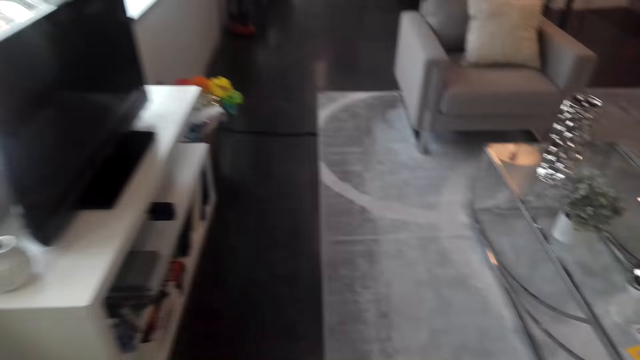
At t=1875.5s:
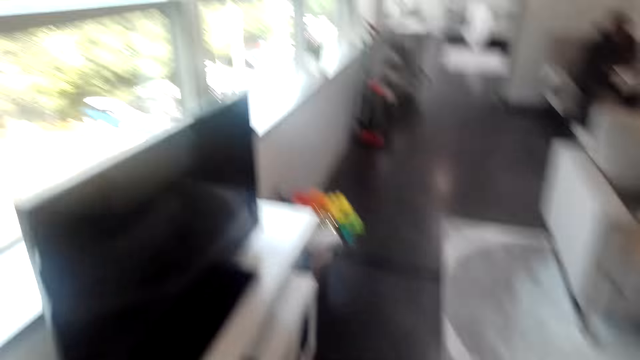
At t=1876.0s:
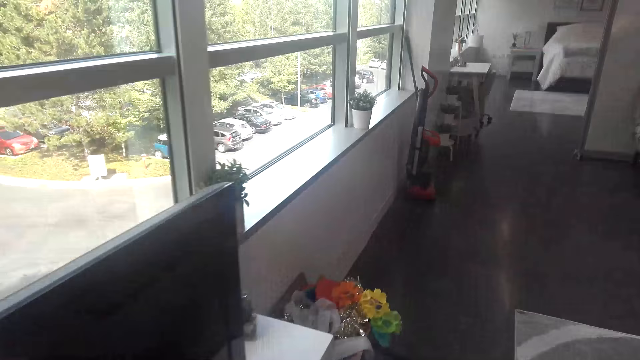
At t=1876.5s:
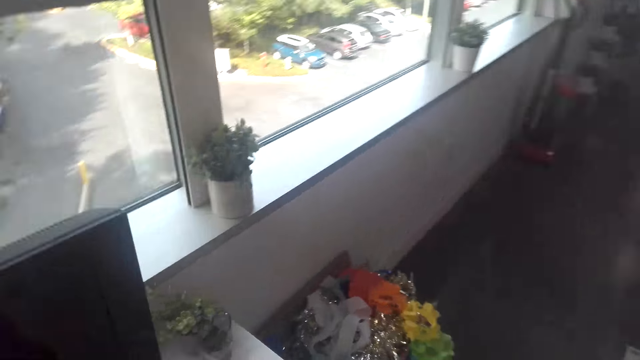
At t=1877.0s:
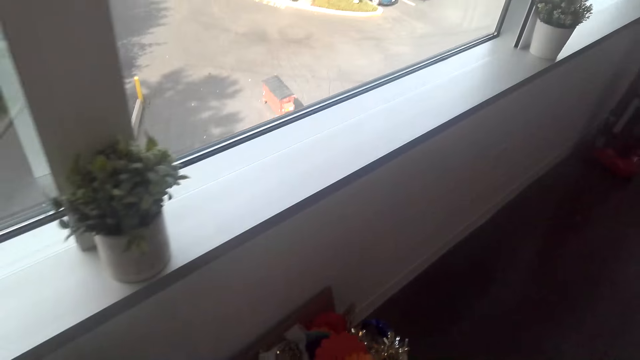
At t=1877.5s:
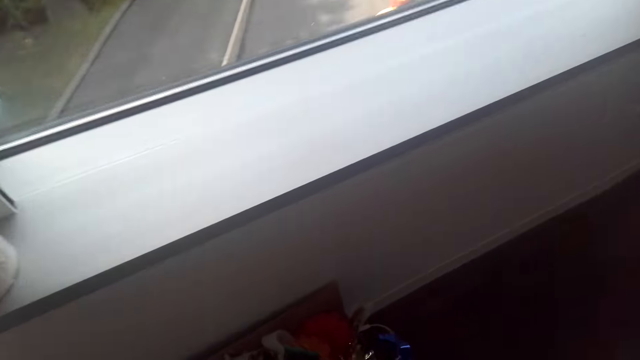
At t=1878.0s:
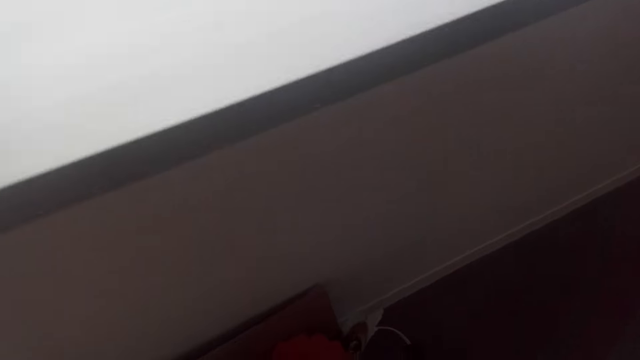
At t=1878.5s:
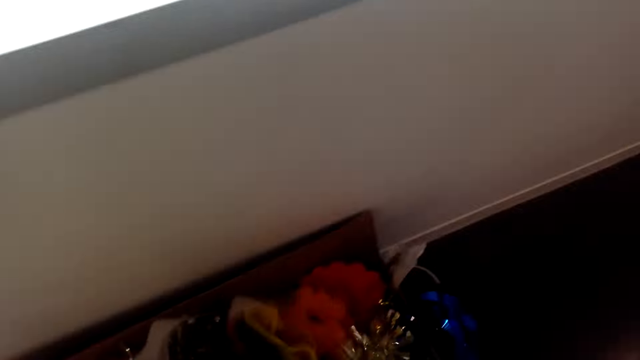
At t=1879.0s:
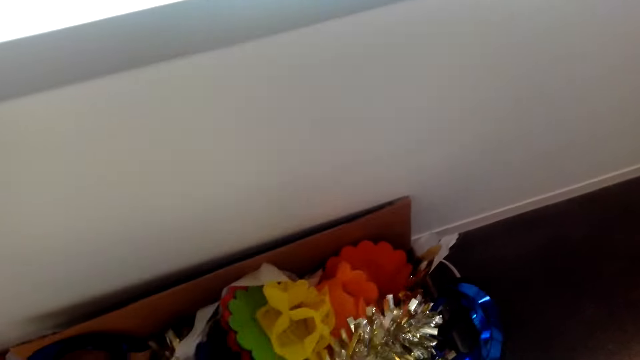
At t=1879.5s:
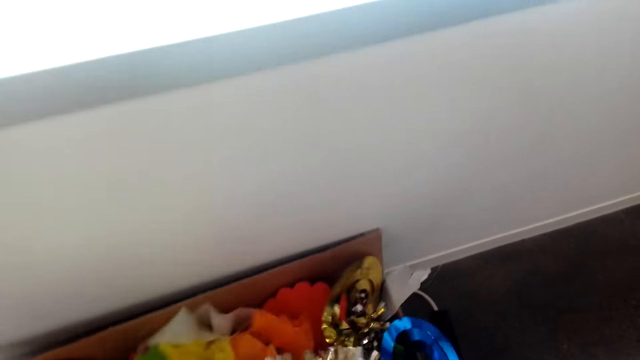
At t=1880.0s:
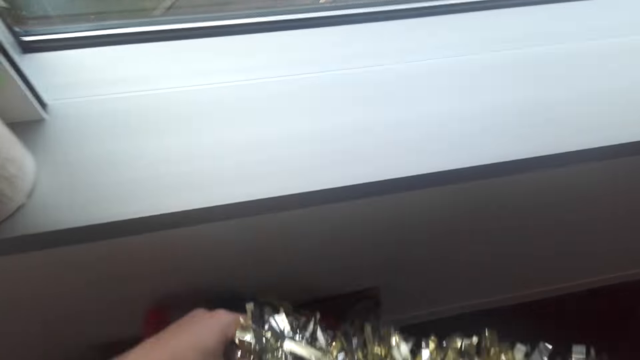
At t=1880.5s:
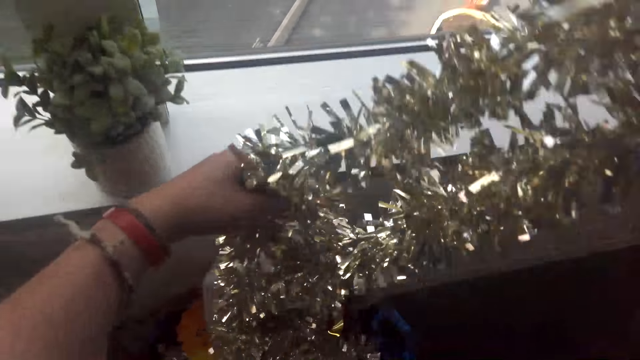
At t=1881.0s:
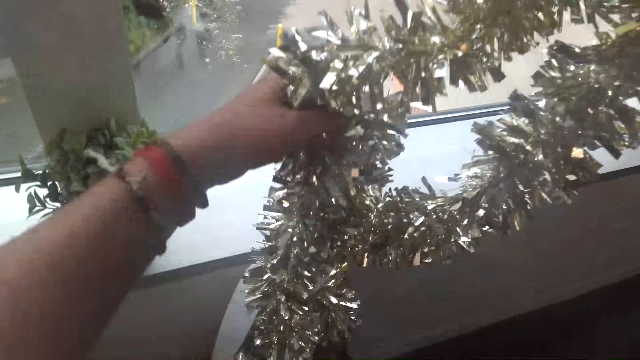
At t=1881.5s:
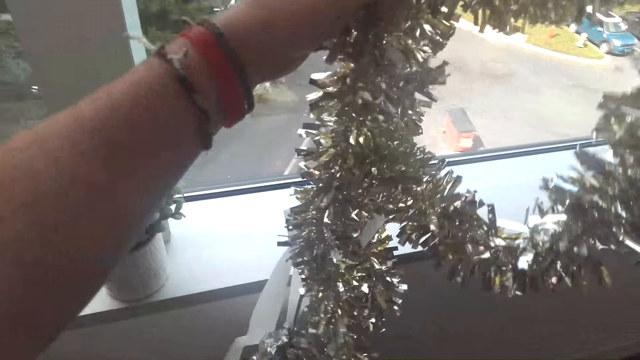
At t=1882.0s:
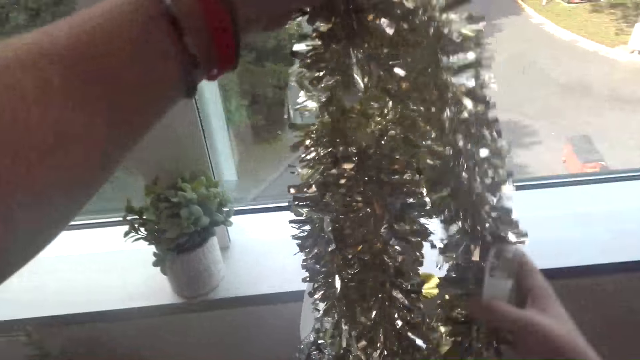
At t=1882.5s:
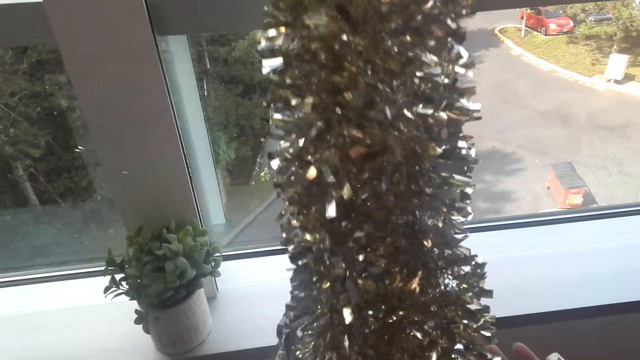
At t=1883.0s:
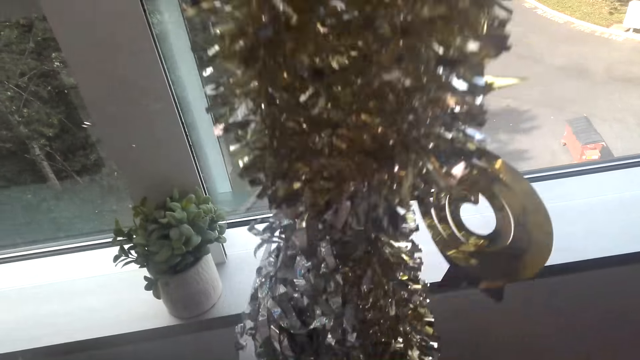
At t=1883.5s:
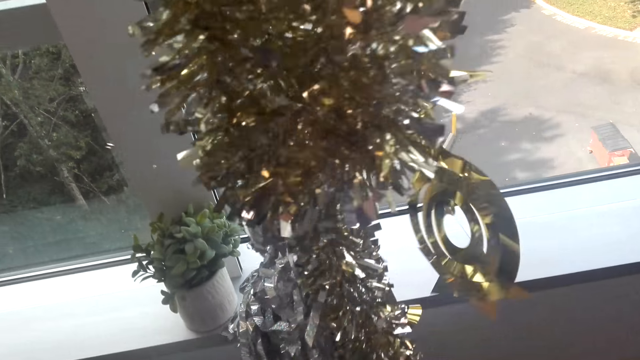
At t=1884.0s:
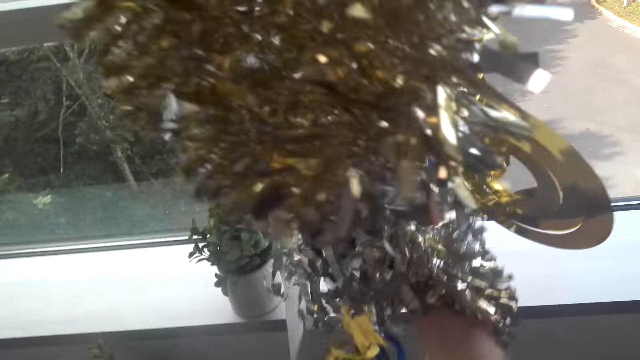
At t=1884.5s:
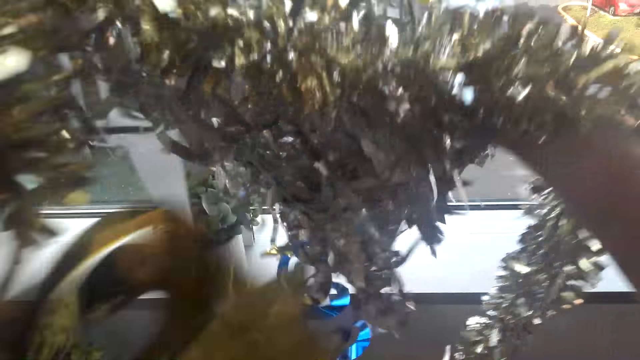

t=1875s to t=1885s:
The camera wearer walks around the house. They touch the decorative ribbon. They lift up the decorative ribbon from the box.

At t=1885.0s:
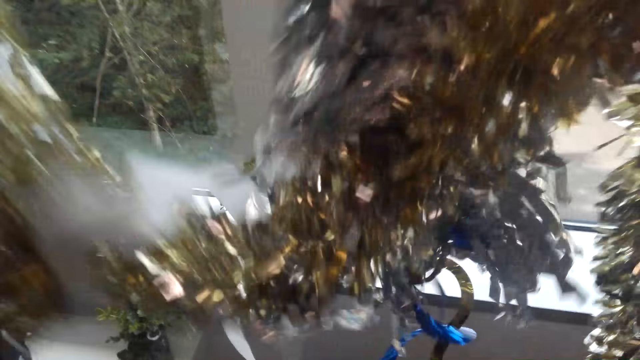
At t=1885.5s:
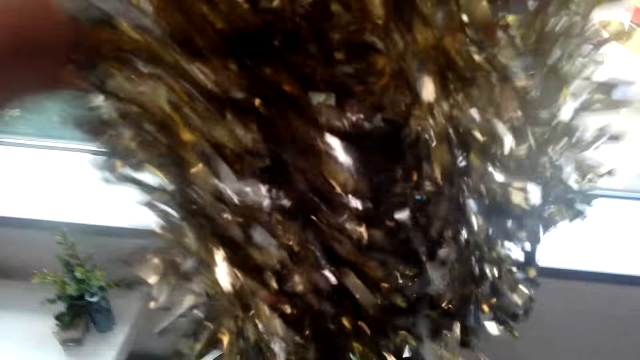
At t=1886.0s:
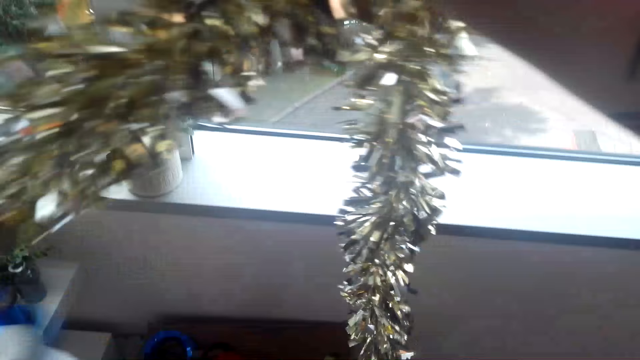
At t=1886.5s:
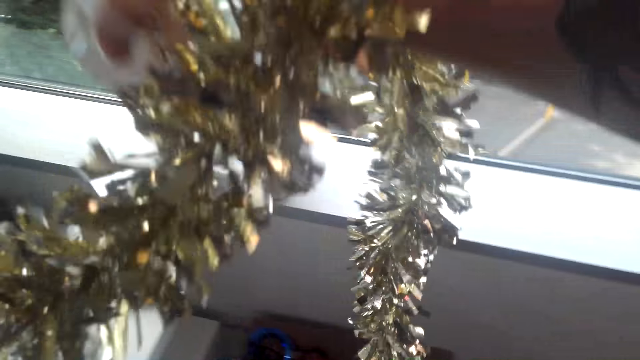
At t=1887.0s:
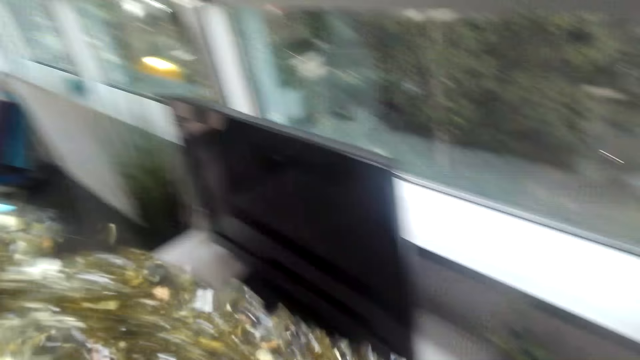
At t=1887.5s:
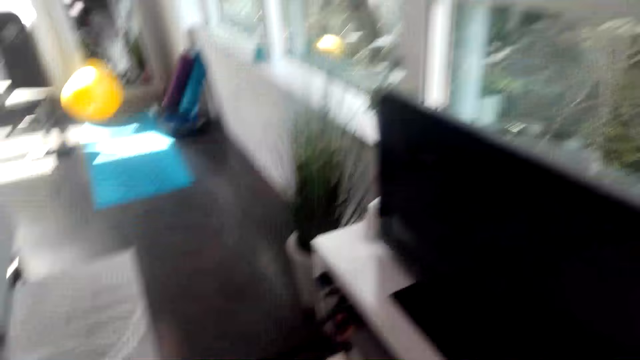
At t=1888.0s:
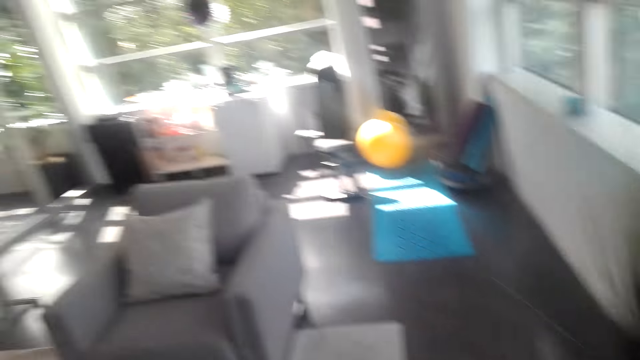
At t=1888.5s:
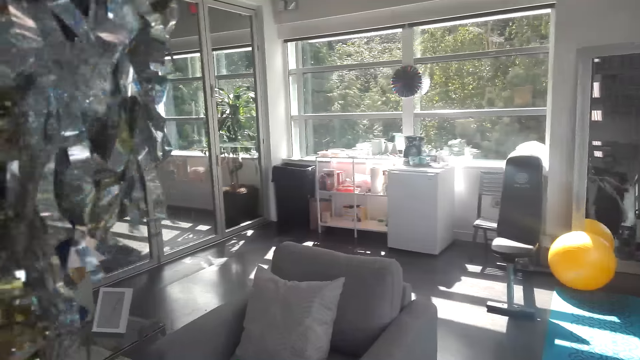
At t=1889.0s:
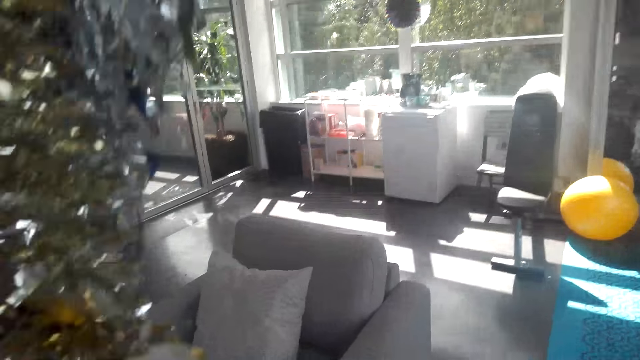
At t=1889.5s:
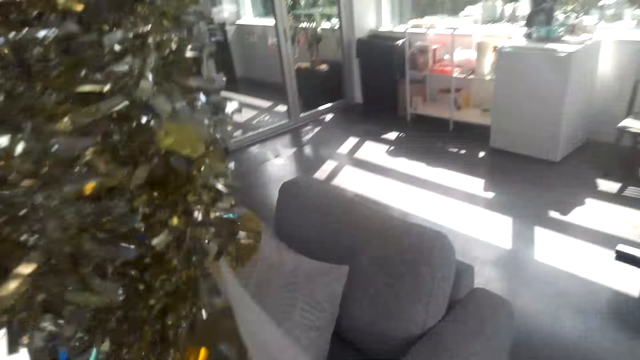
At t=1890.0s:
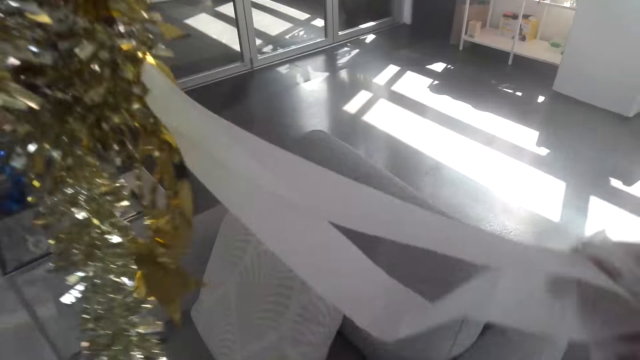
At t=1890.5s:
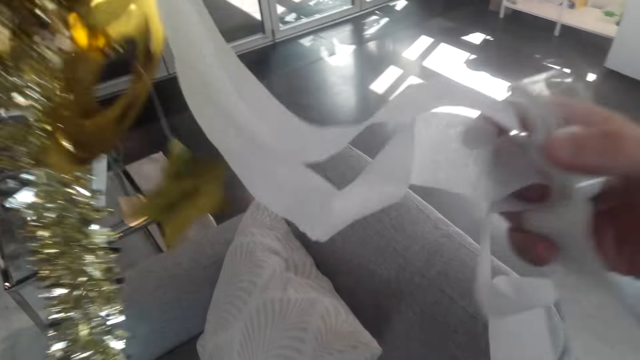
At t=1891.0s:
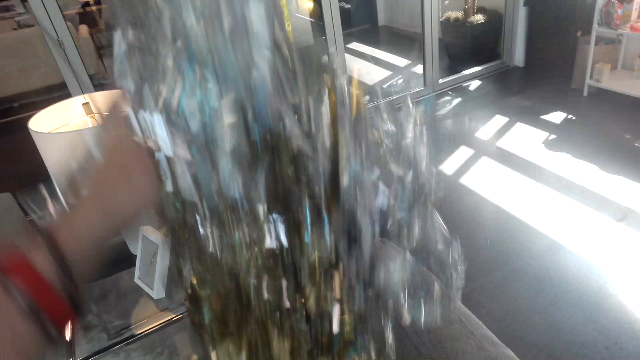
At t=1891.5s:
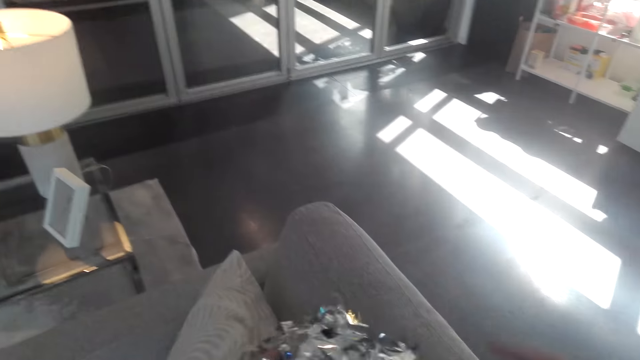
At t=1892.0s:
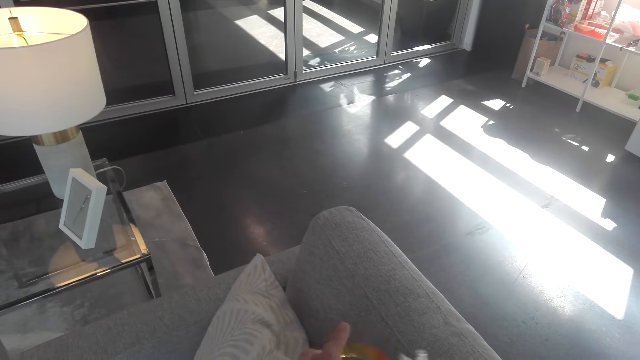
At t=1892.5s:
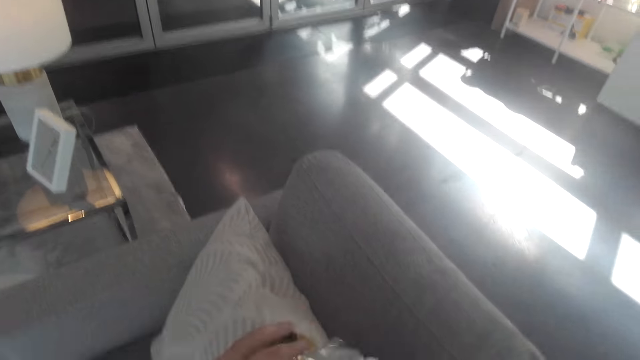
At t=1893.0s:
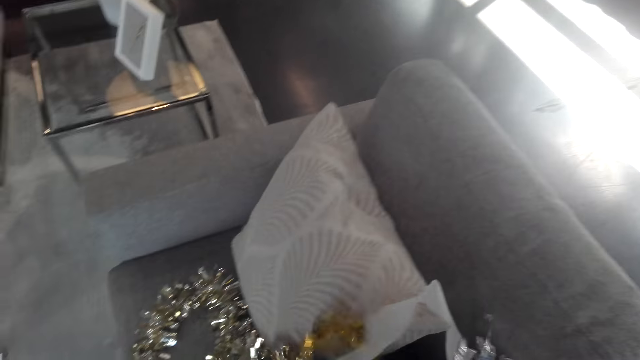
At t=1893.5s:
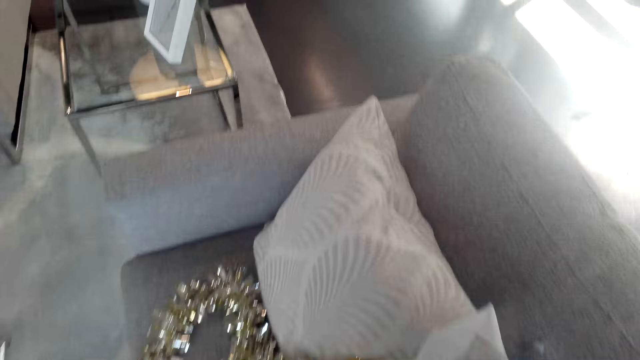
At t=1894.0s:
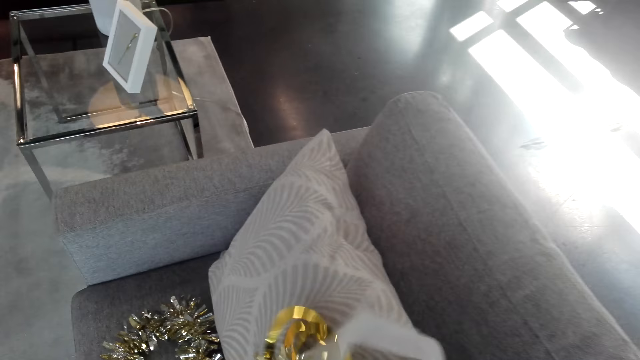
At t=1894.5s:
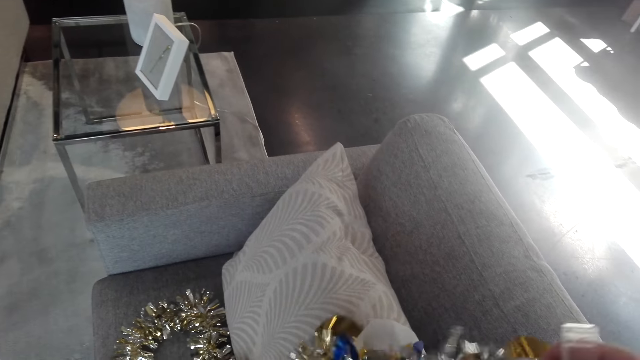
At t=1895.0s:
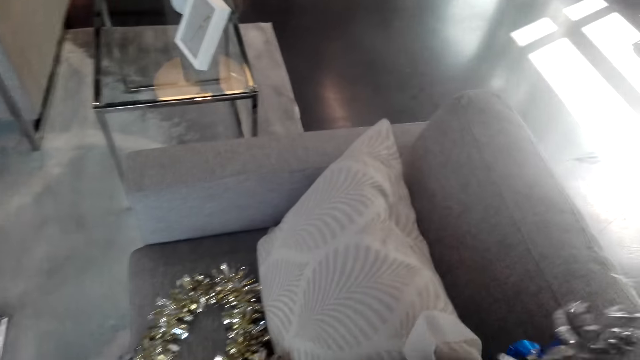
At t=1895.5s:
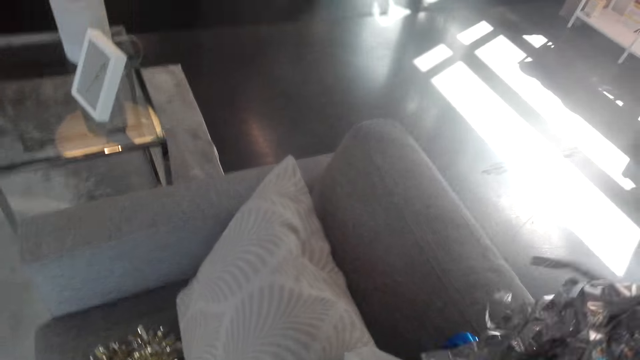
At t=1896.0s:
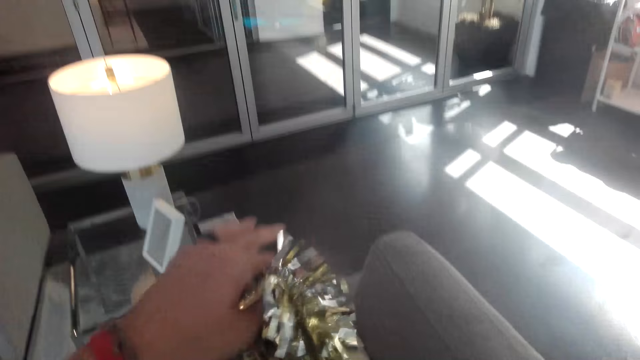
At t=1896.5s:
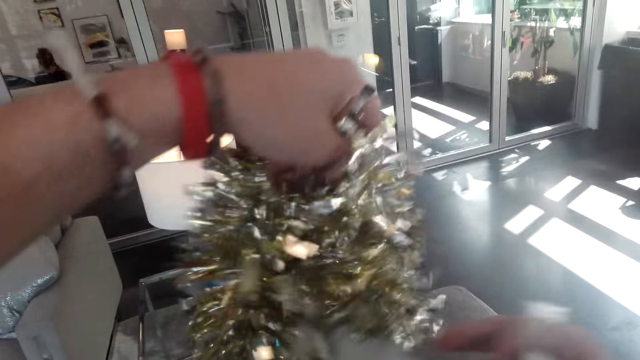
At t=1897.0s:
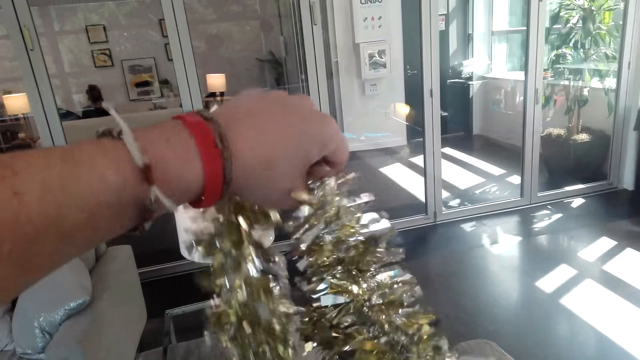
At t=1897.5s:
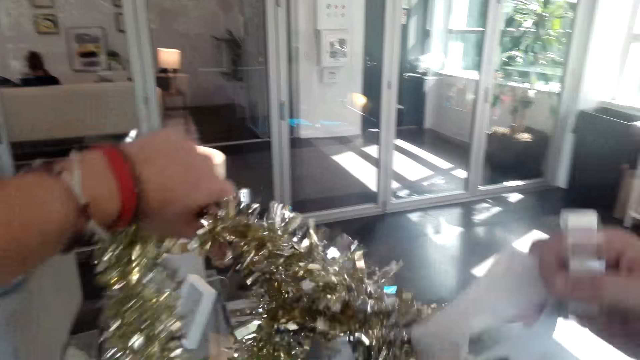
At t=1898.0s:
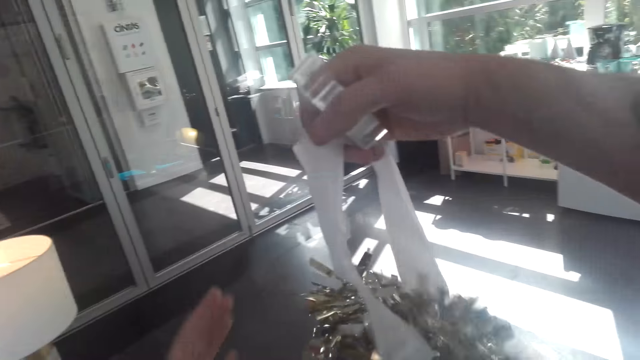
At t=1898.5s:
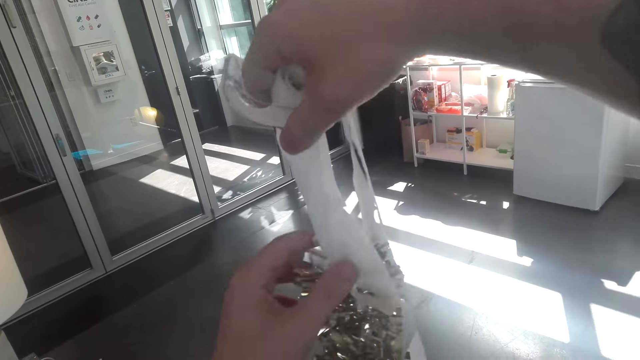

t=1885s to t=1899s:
The camera wearer walks around the house. They put the decorative ribbon down on the chair. They touch the decorative ribbon. They lift up the decorative ribbon from the chair.
